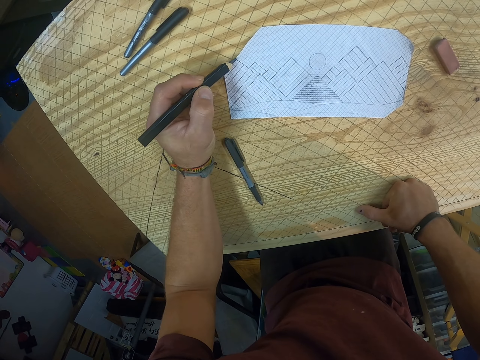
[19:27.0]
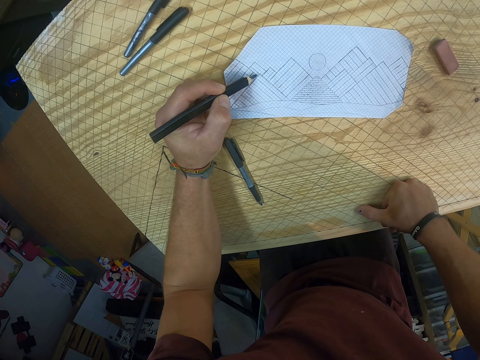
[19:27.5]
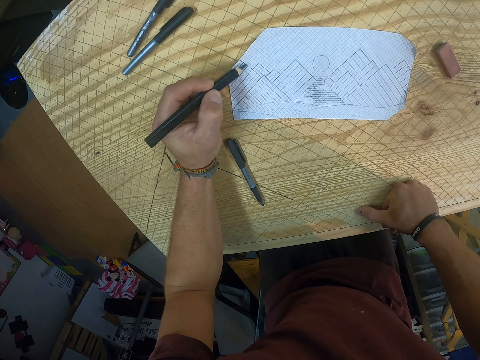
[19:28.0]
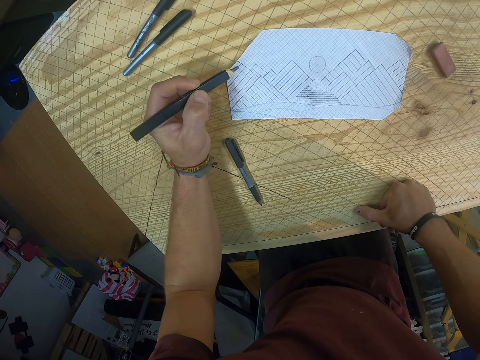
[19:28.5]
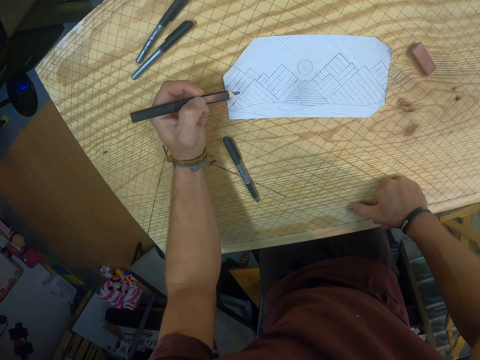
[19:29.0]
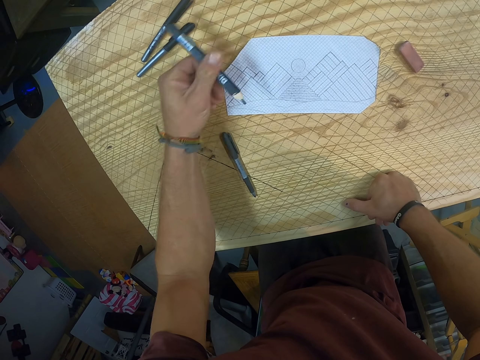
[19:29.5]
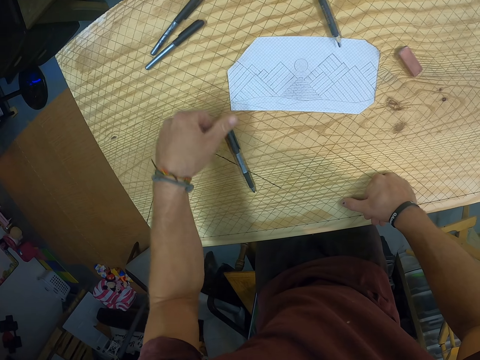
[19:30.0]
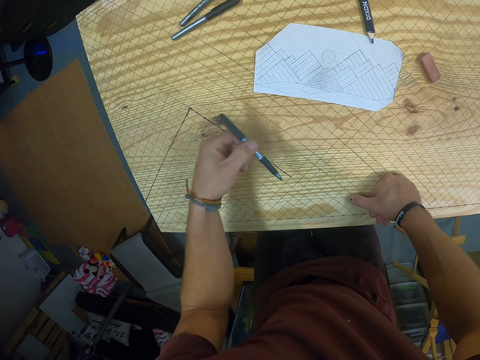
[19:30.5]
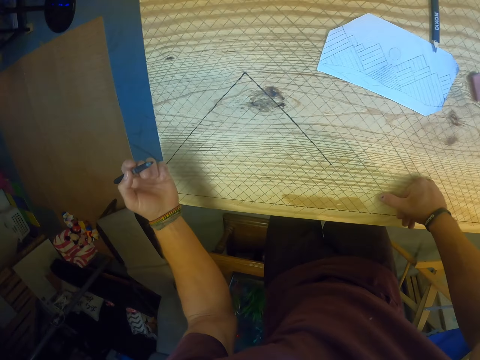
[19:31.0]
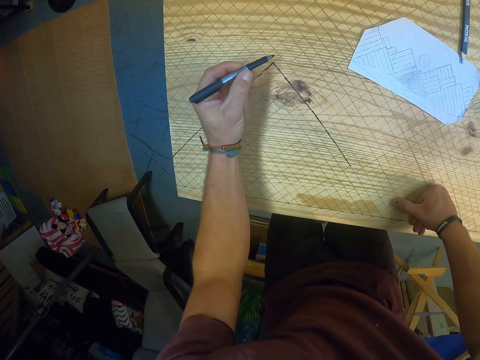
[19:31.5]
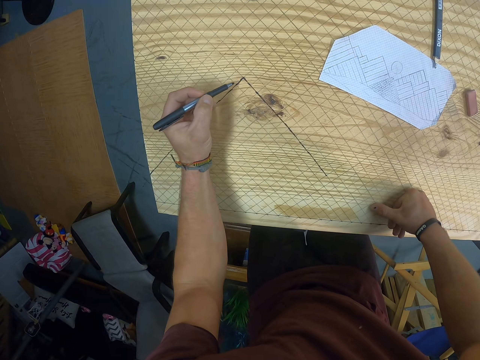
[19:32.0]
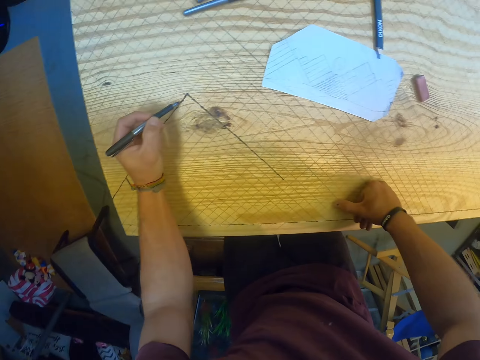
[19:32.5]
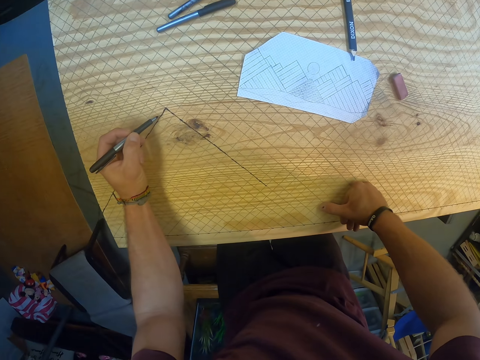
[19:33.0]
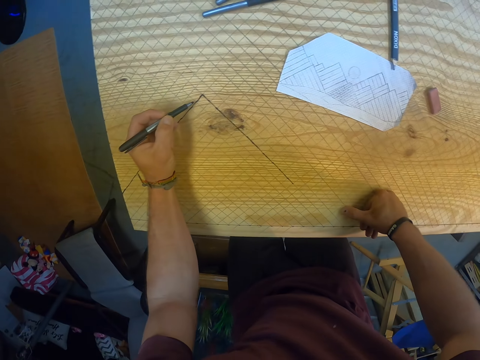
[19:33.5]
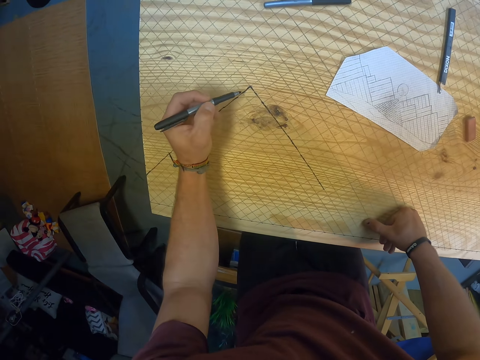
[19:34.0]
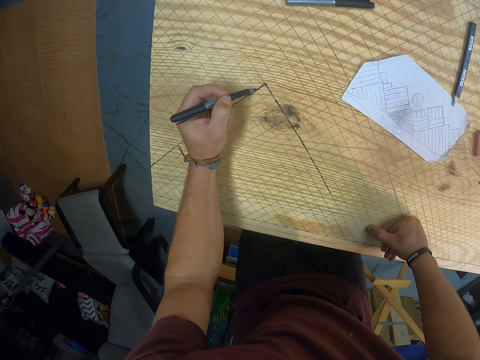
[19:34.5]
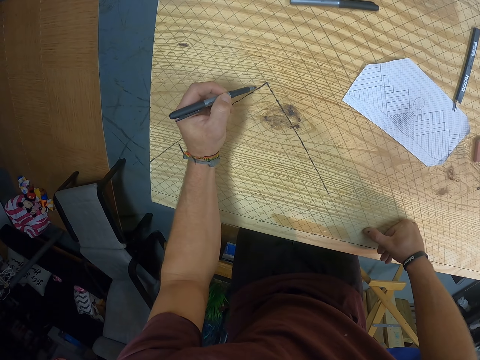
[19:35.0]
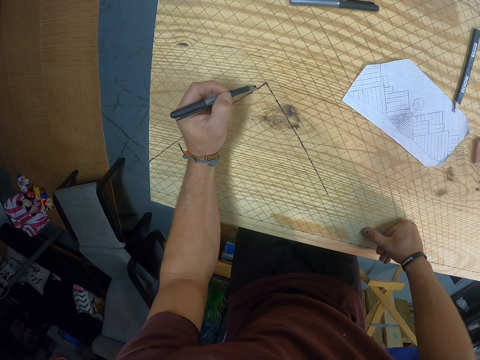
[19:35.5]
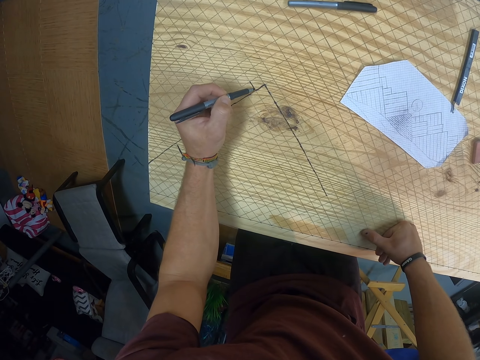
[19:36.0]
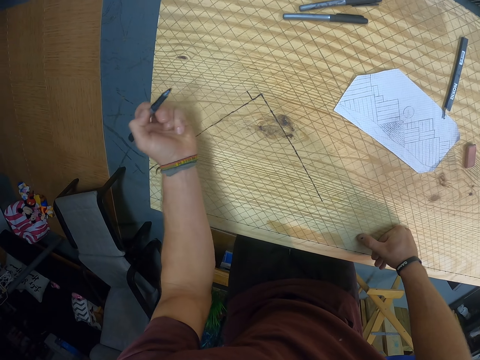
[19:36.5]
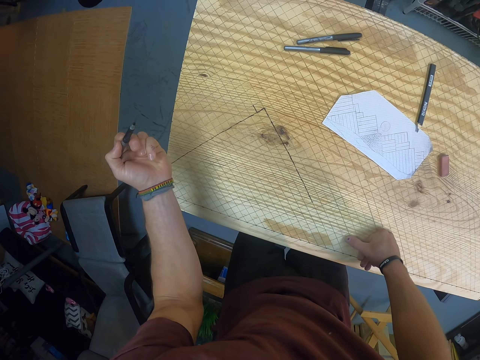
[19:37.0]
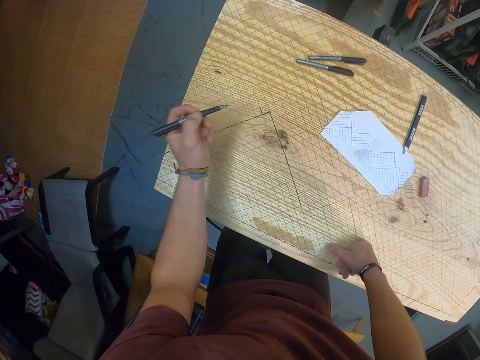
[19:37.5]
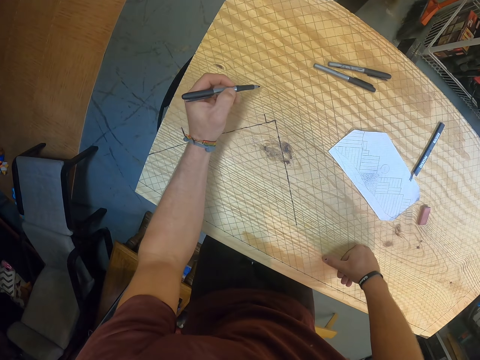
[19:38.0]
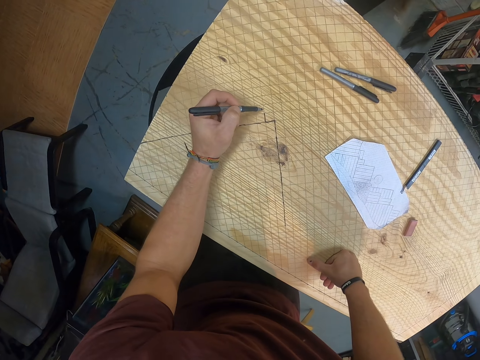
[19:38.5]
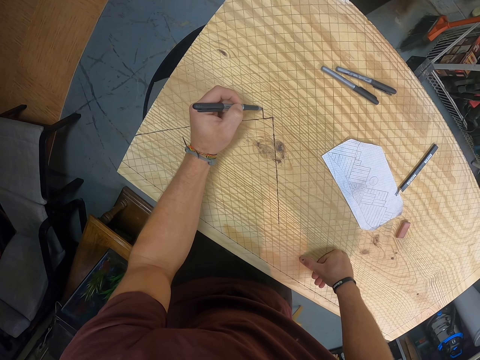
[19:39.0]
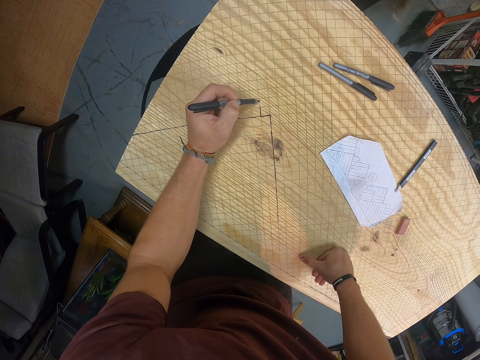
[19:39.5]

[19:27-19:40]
The camera wearer drops the pencil on the table with his left hand. He picks the pen from the table with his left hand. He draws a line on the table with the pen in his left hand.

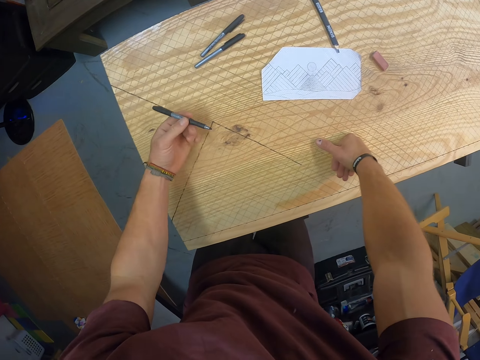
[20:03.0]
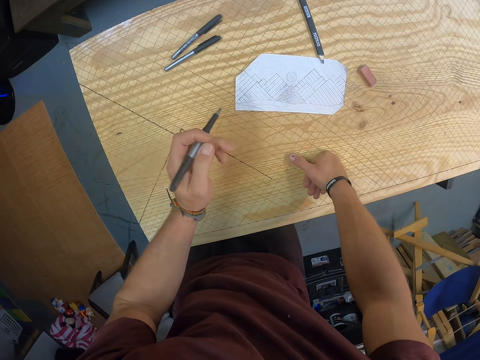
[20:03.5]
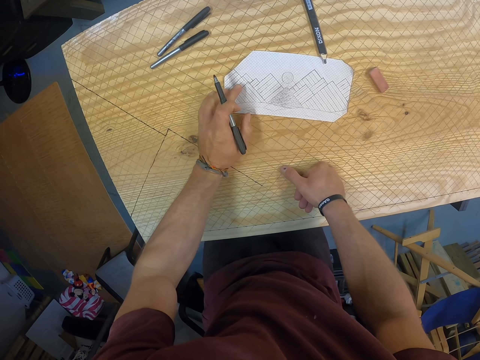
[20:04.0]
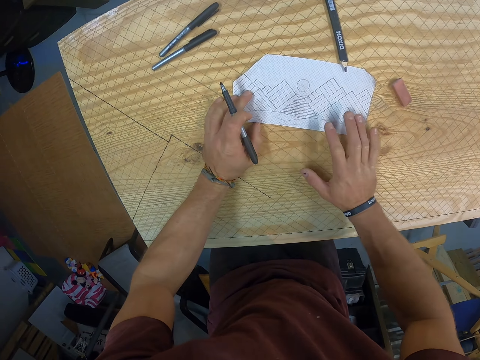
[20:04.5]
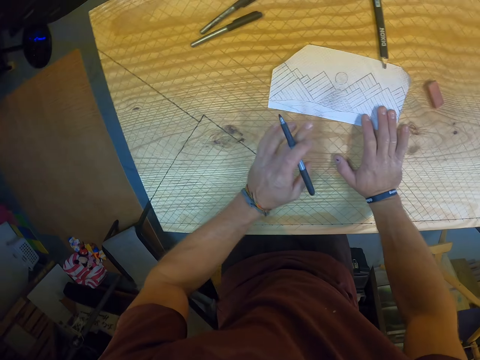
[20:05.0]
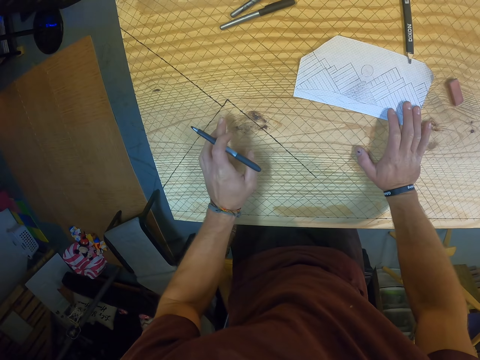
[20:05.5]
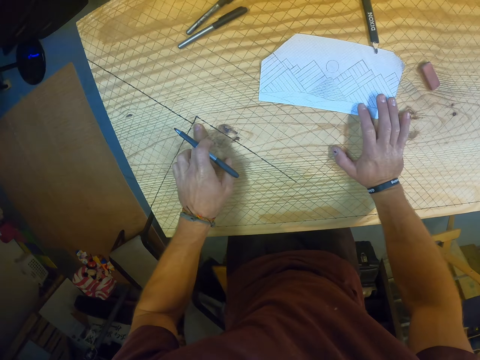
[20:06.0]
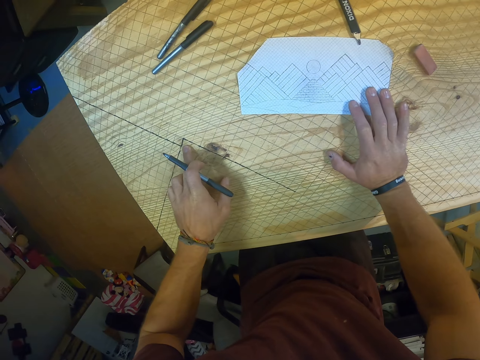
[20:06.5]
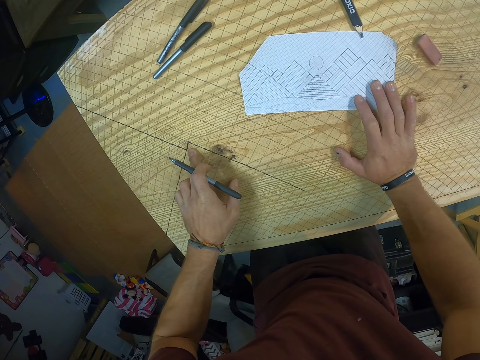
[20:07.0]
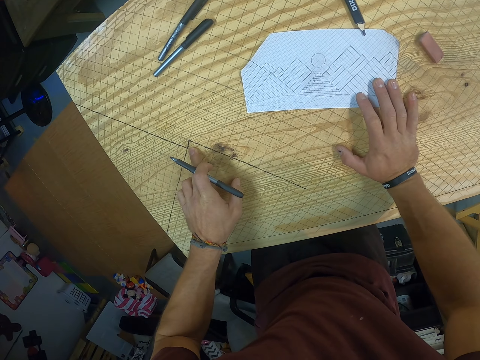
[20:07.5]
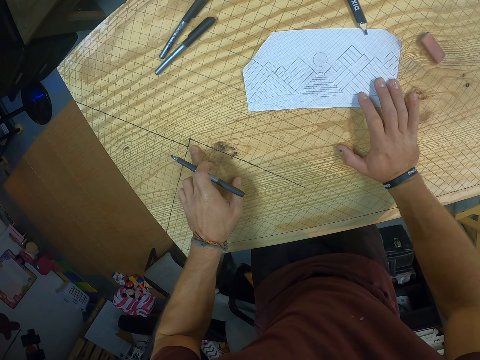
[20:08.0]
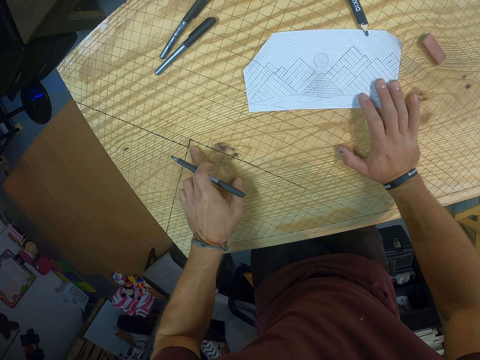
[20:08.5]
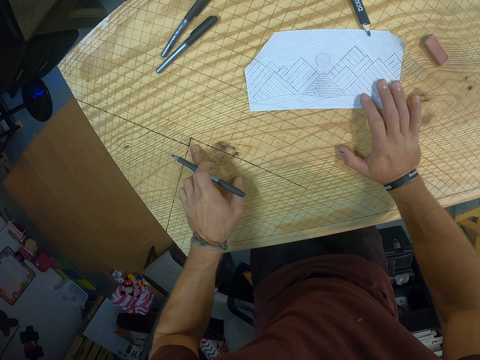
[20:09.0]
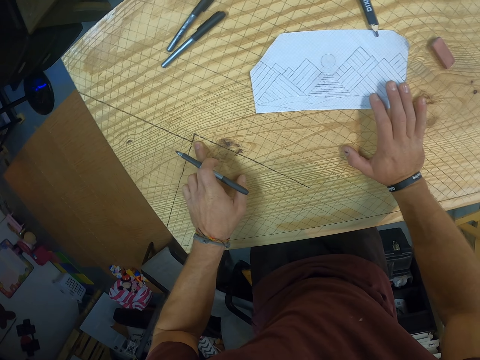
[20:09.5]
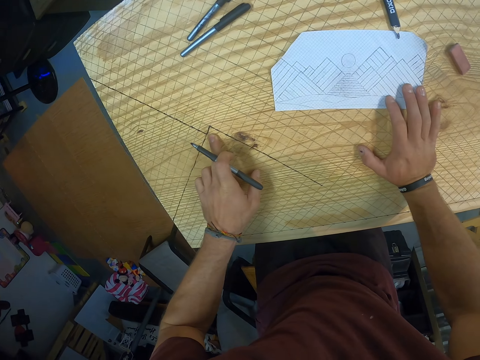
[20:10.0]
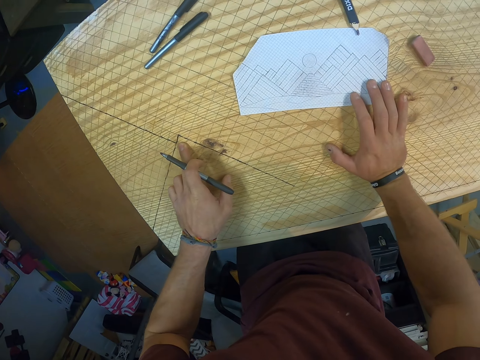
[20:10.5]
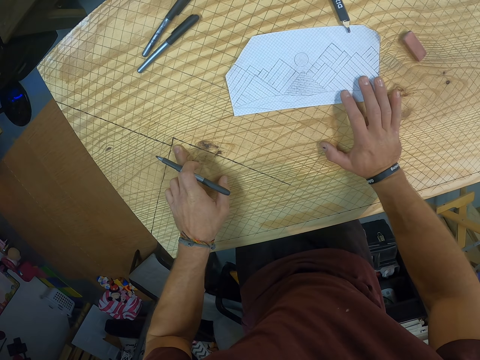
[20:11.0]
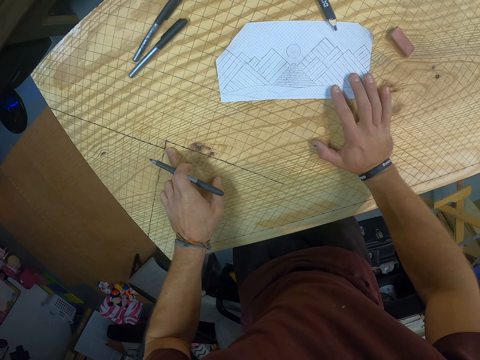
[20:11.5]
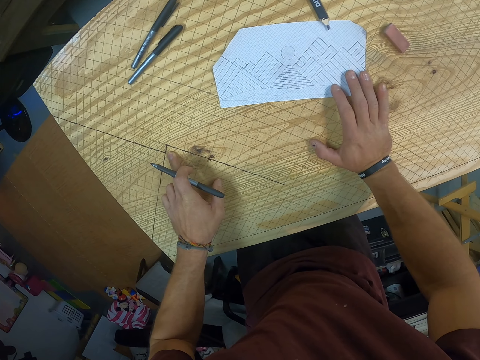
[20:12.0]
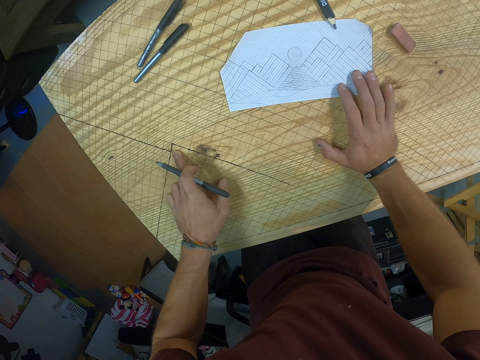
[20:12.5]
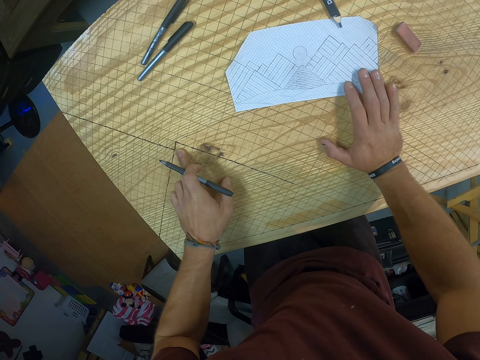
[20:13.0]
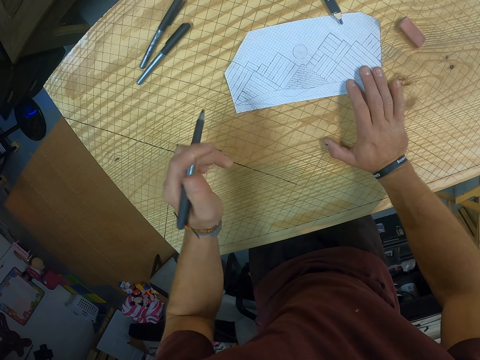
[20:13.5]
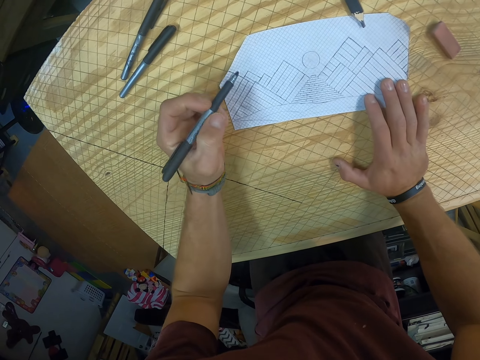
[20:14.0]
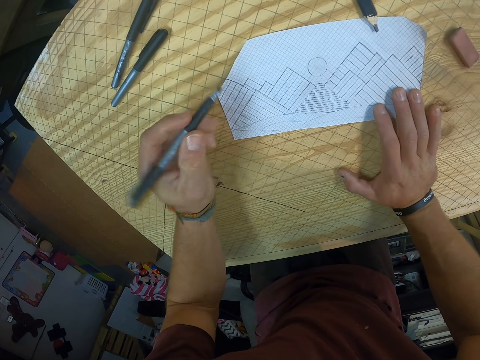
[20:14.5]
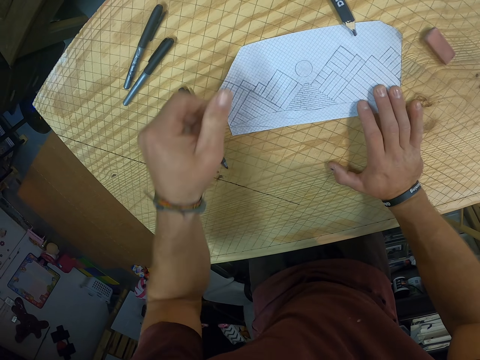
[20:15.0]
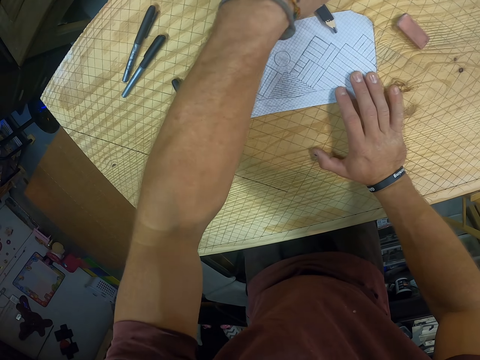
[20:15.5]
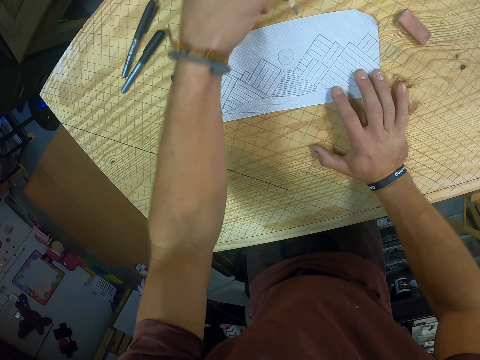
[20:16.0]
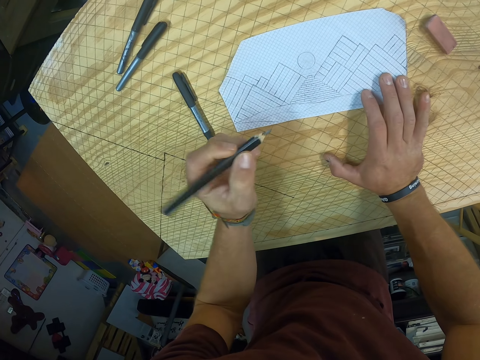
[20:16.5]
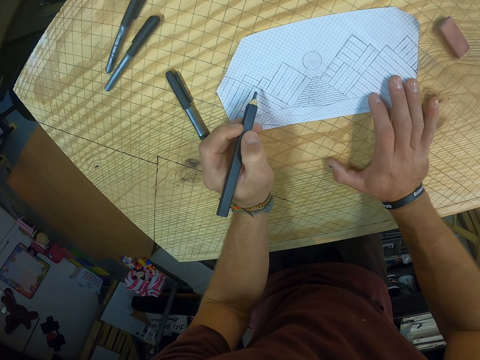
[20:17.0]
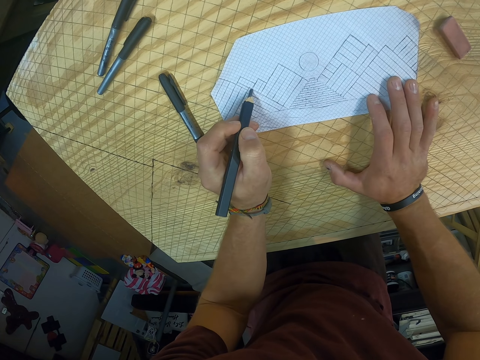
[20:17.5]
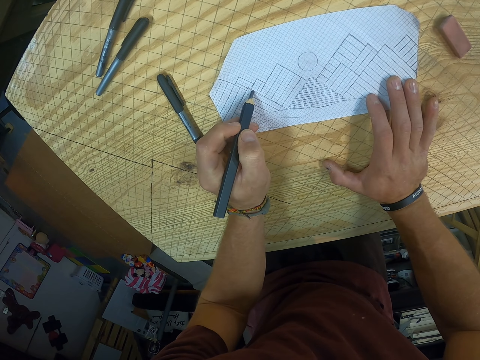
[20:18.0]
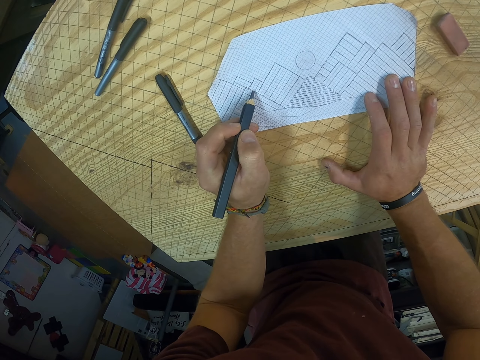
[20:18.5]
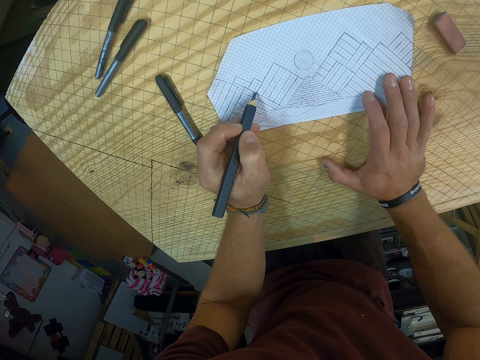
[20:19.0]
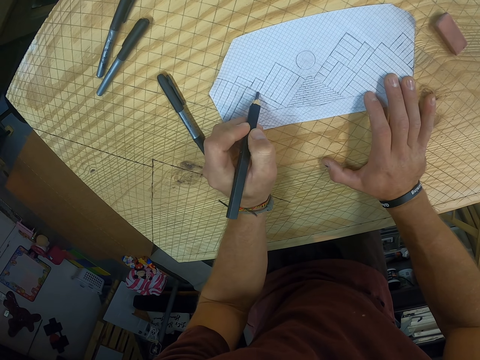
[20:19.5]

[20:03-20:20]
The camera wearer holds the paper with his left hand. He places his left hand on the paper on the table. He places his right hand on the paper on the table. He holds the paper with both hands. He holds the paper with his right hand. He drops the pen on the table with his left hand. He picks the pencil from the table with his left hand. He draws on the paper.
